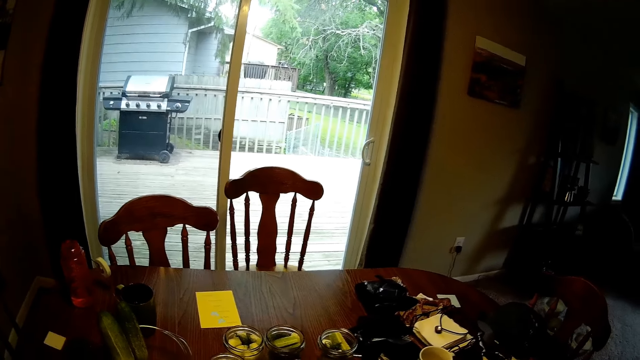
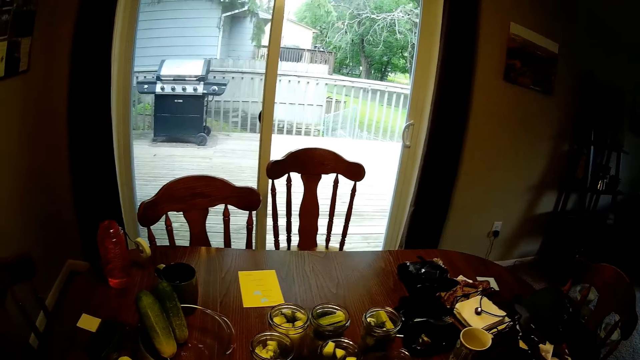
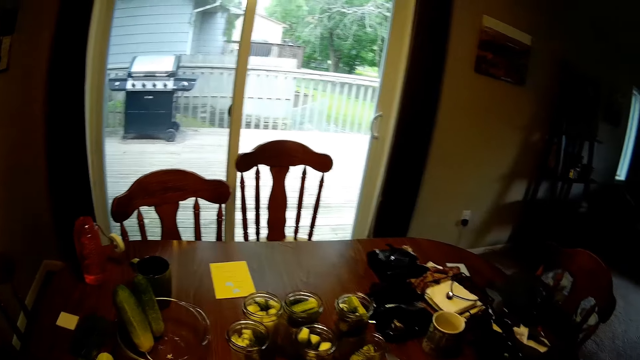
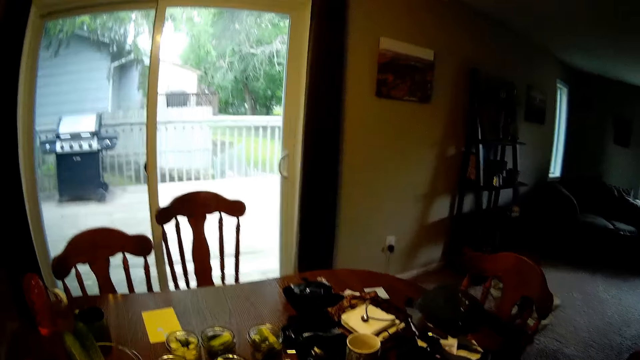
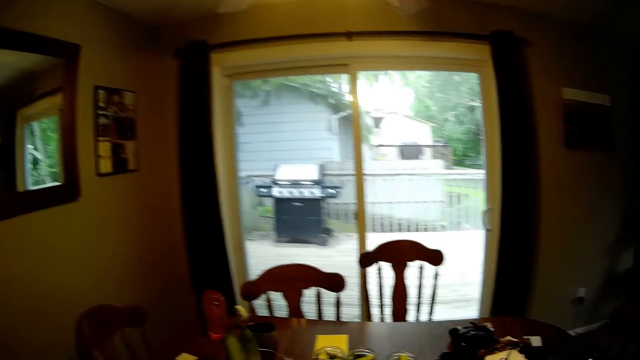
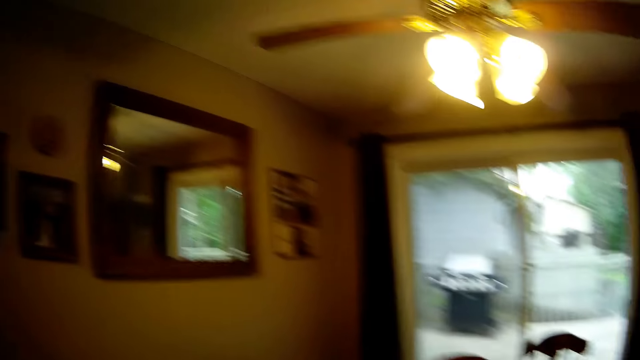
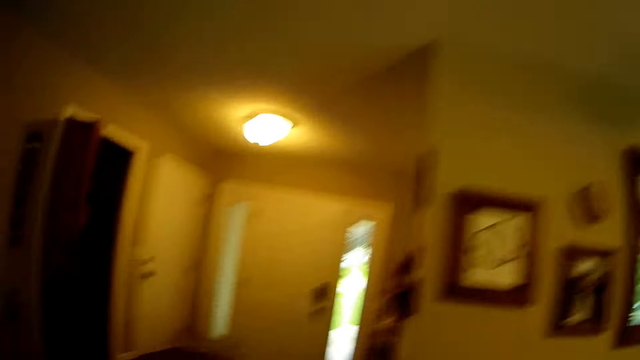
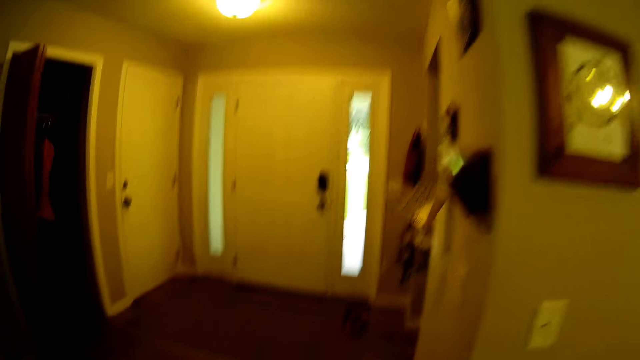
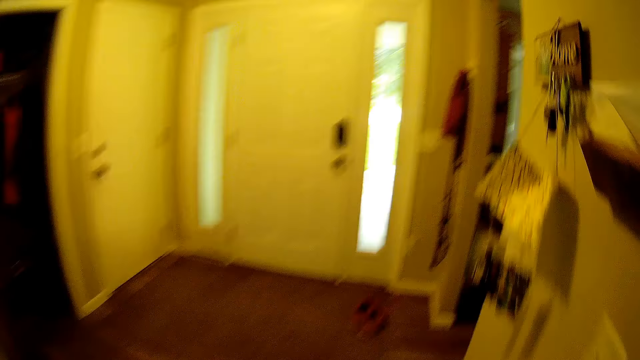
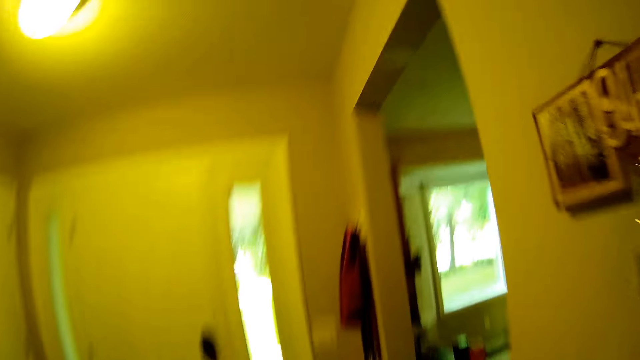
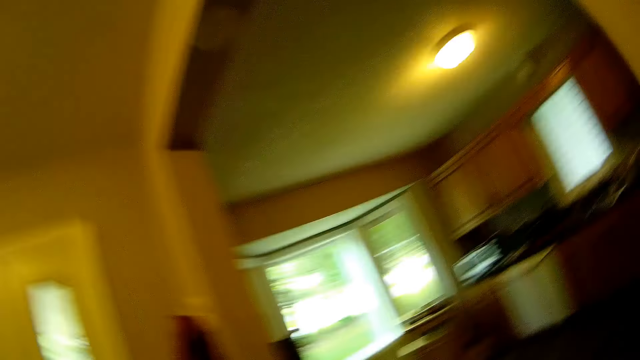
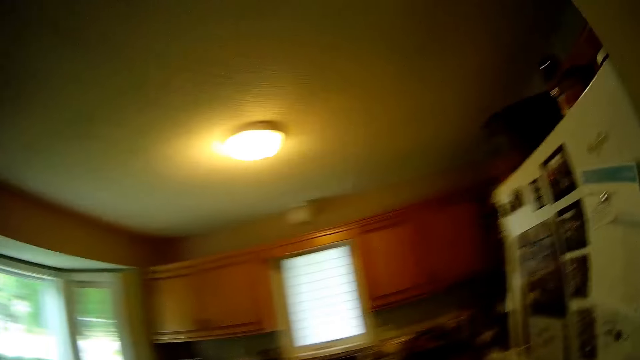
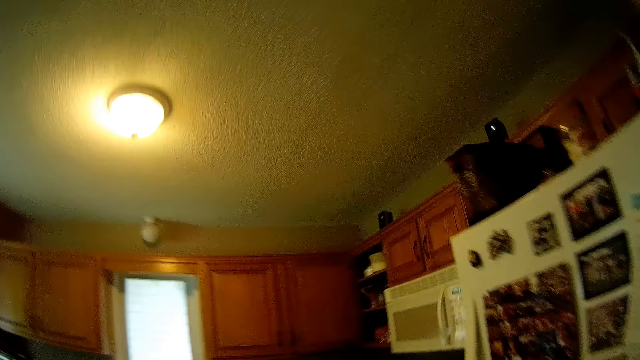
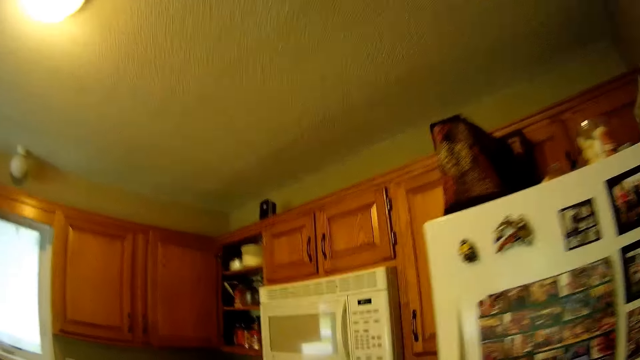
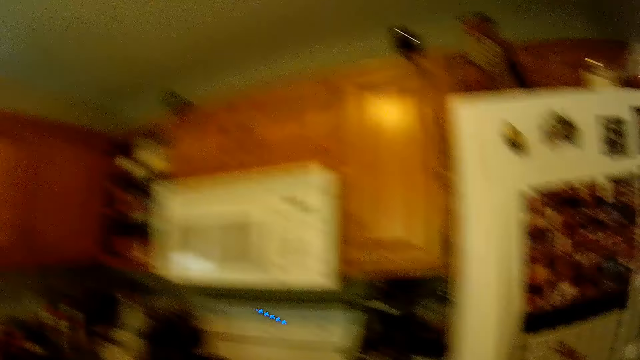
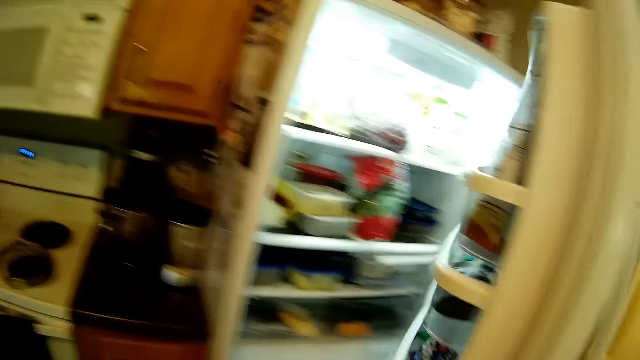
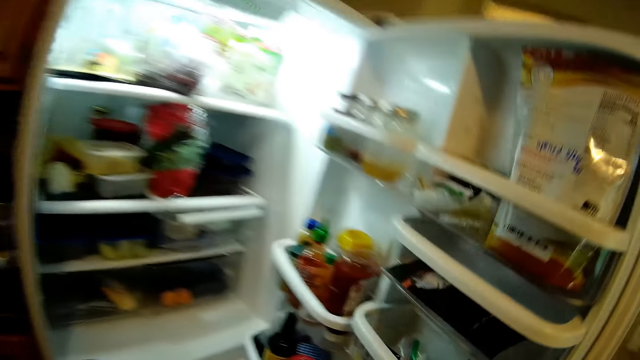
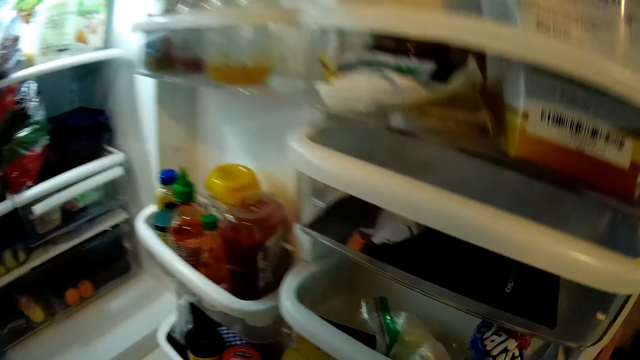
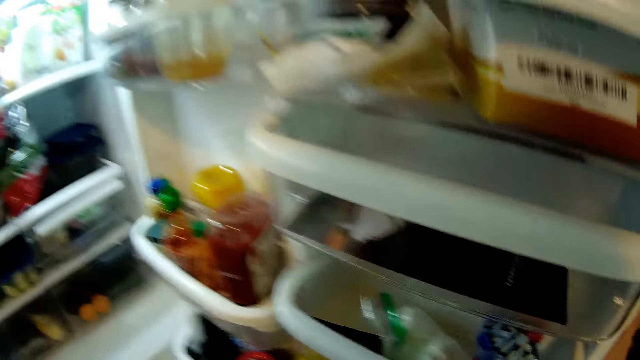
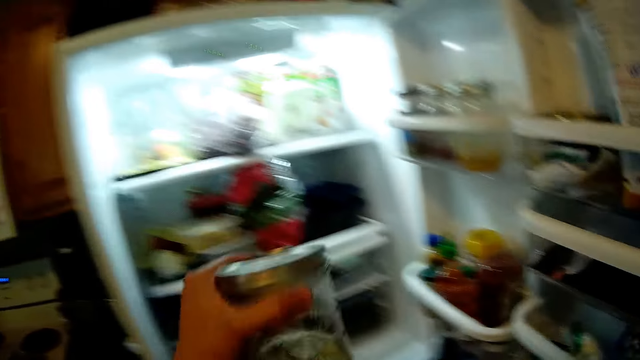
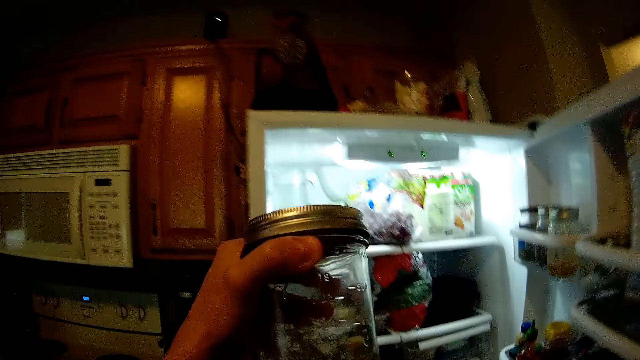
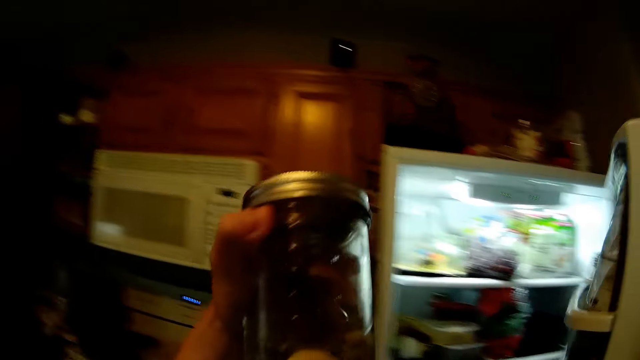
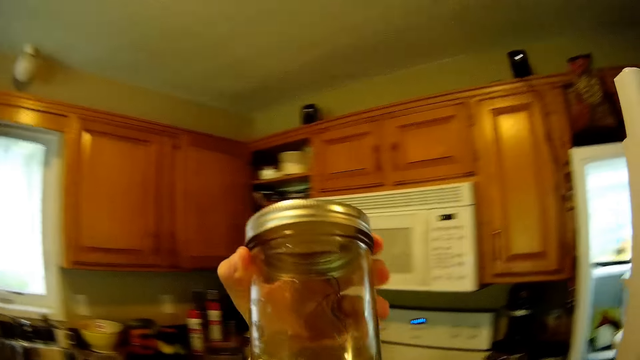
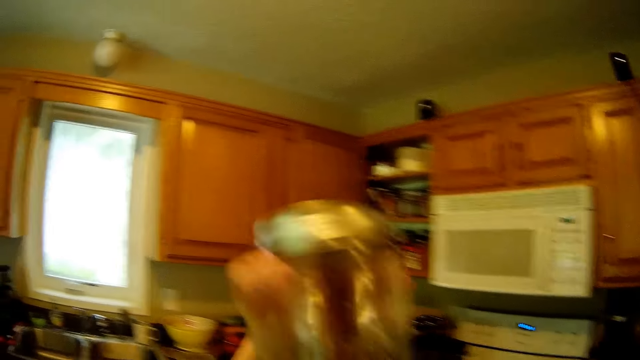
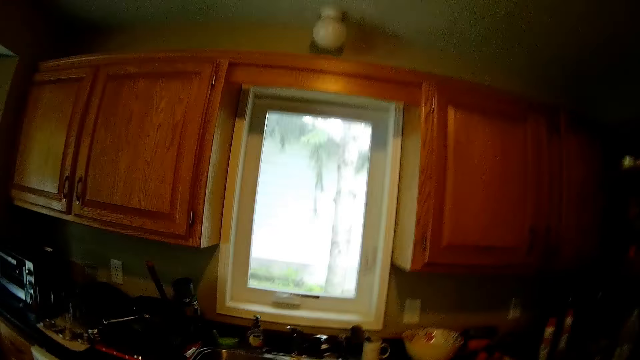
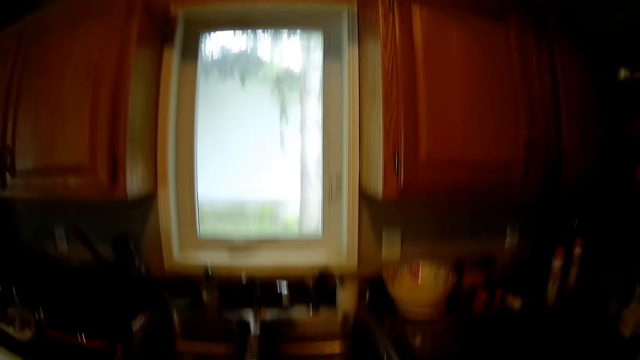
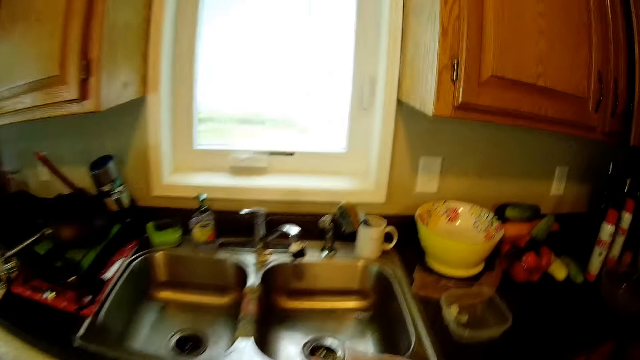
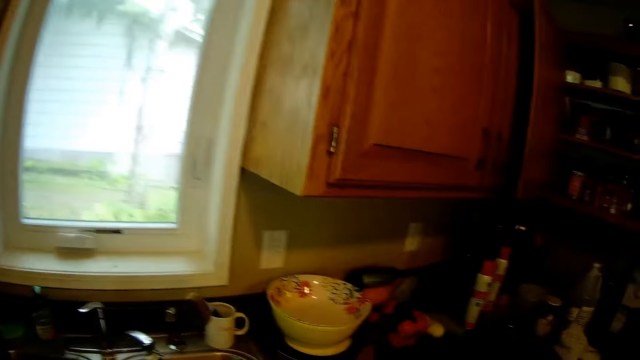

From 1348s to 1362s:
The camera wearer walks towards the kitchen. They open a fridge in the kitchen. They pick up a jam bottle or jar from the fridge. They walk around the room.

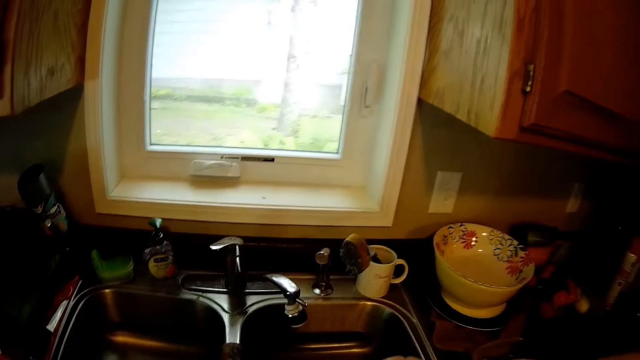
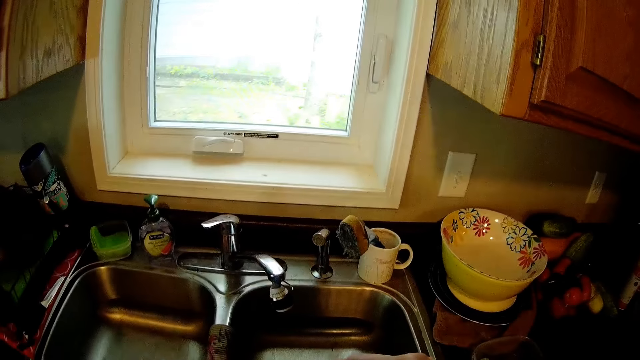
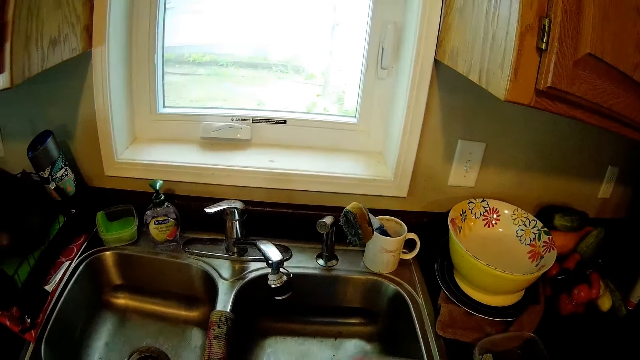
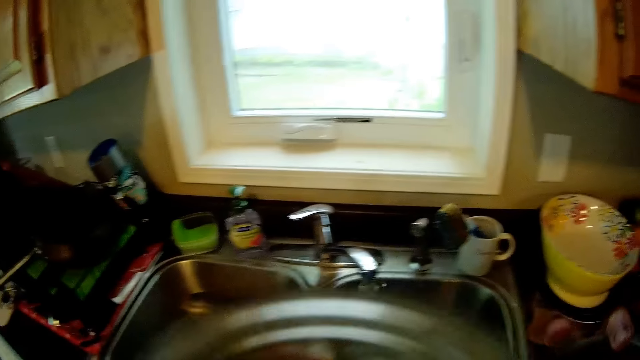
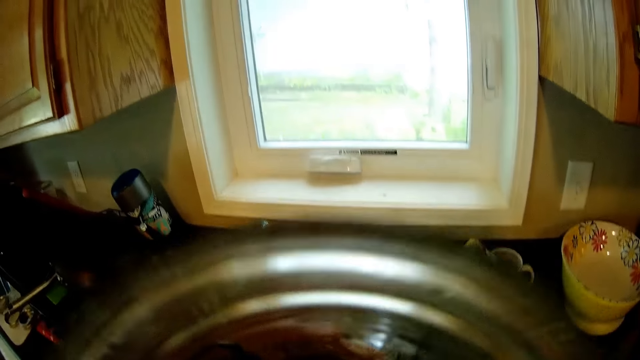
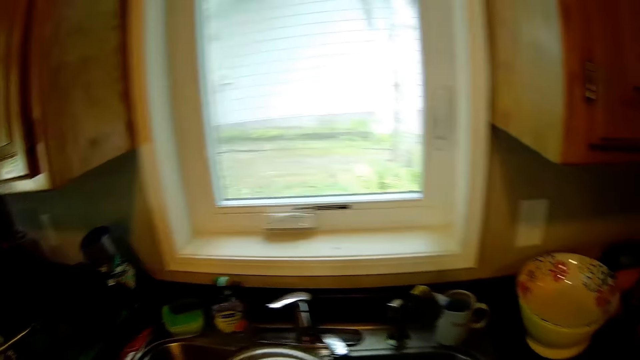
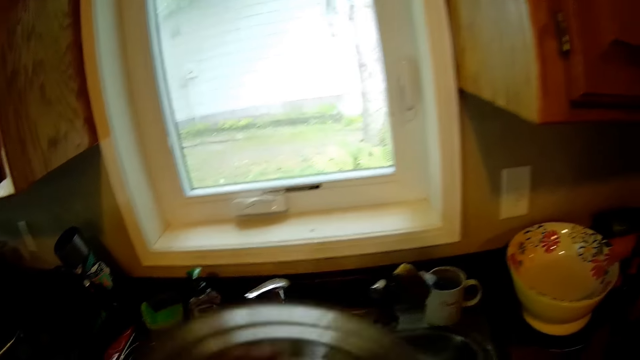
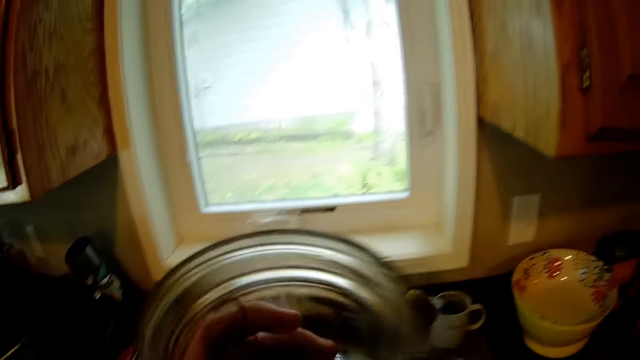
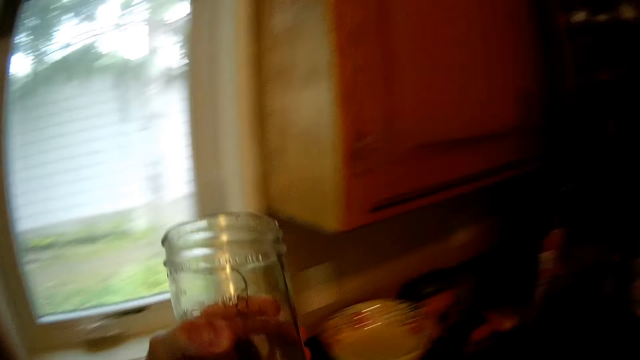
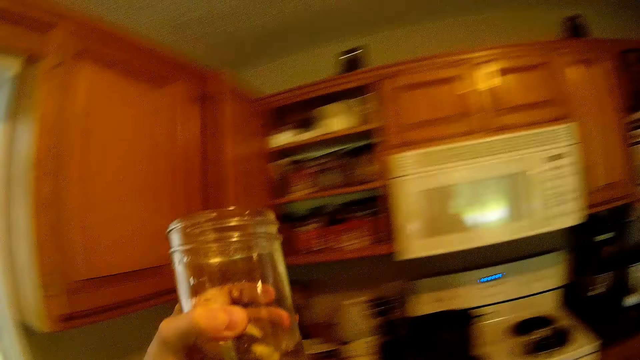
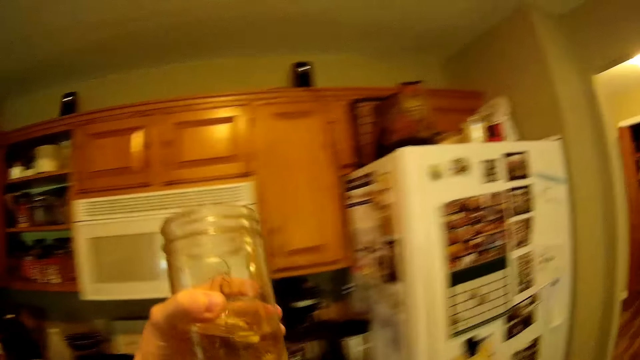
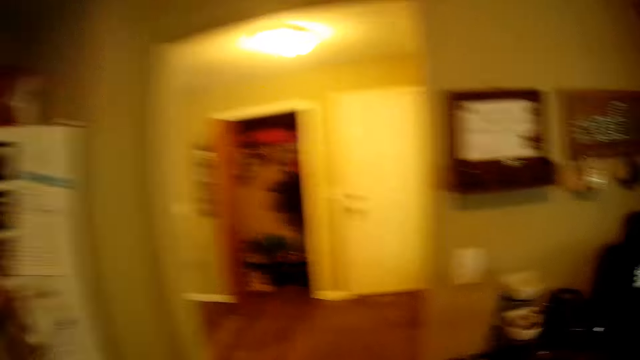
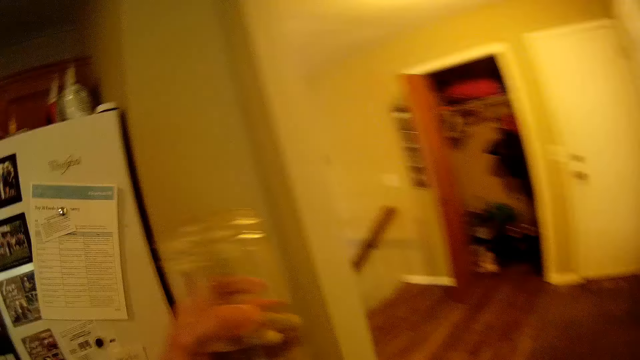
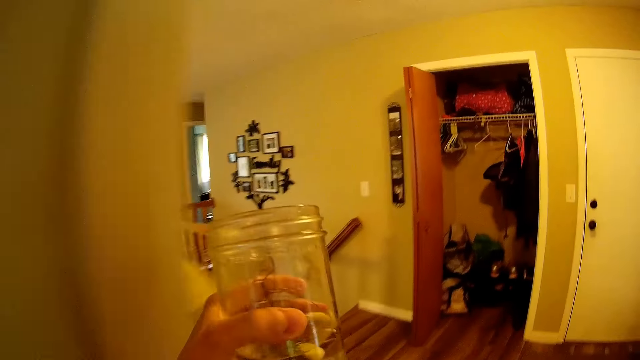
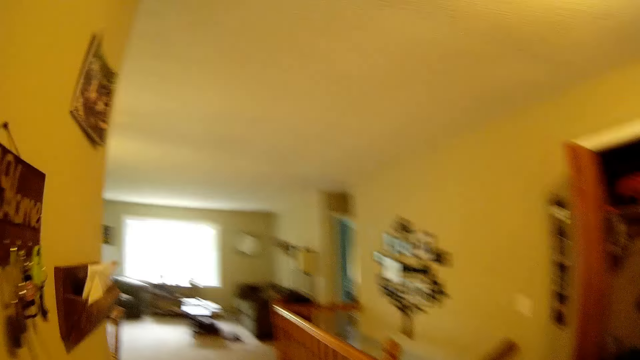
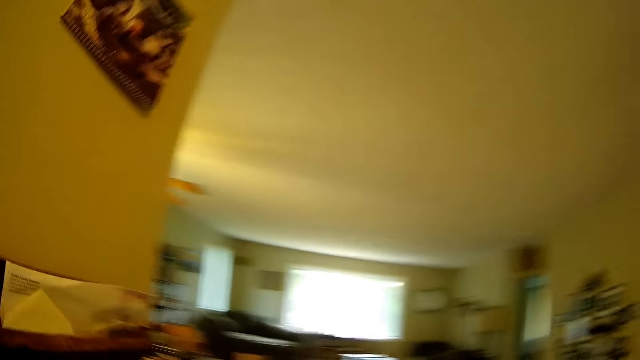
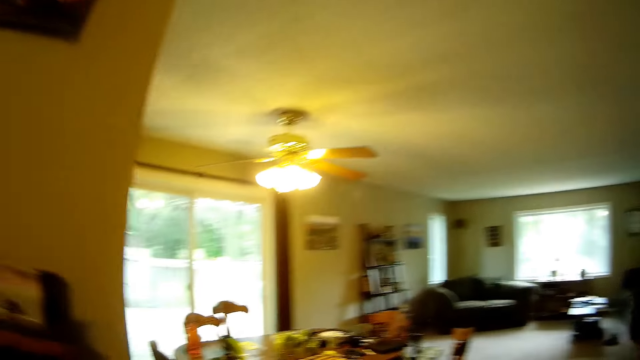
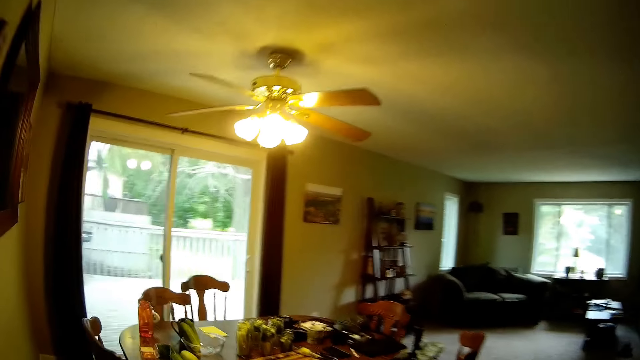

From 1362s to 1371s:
The camera wearer opens the jar. They check the content of the glass jar. They drink from the jar. They walk towards the dining table. They check the content of the glass jar. They hold the glass jar.
